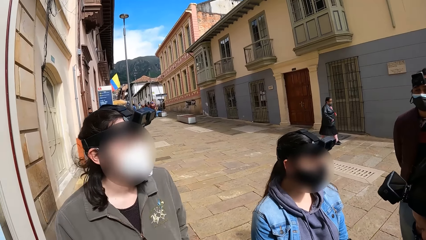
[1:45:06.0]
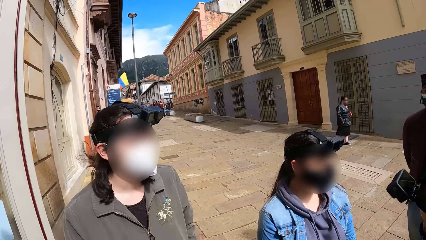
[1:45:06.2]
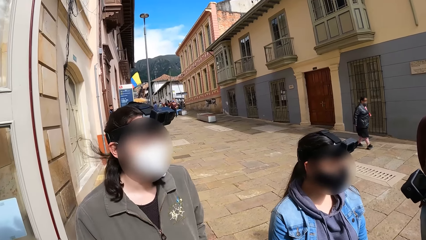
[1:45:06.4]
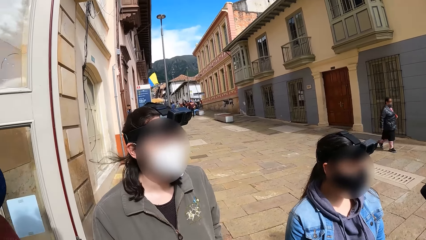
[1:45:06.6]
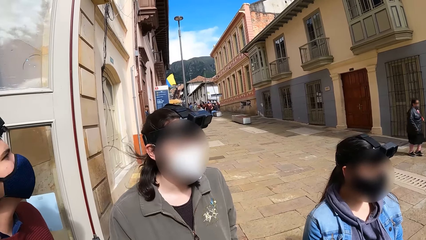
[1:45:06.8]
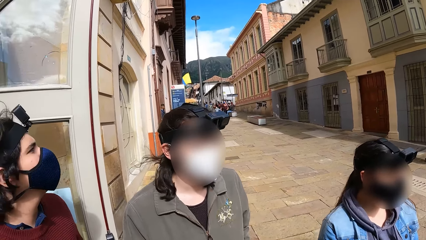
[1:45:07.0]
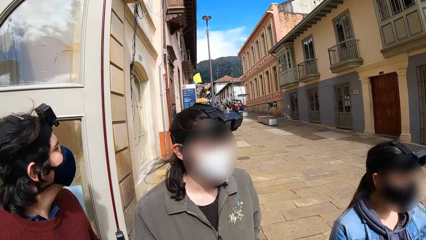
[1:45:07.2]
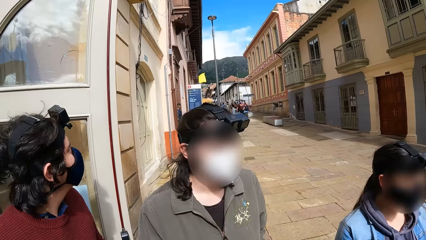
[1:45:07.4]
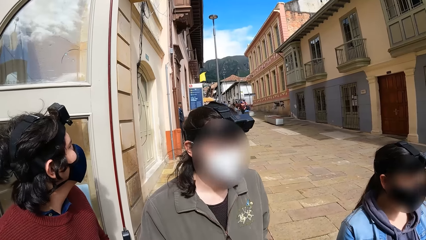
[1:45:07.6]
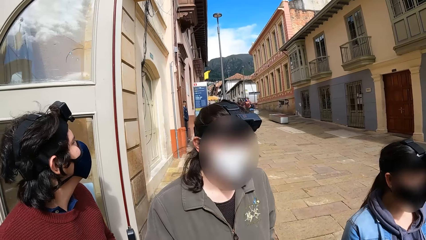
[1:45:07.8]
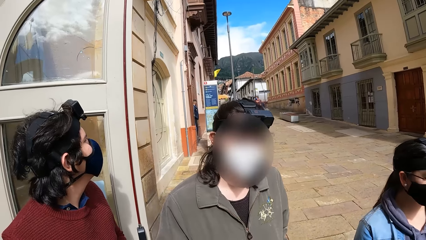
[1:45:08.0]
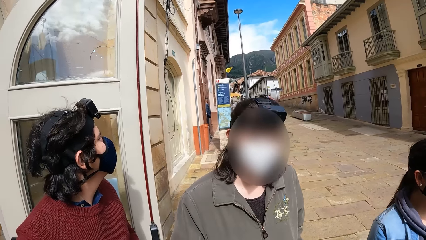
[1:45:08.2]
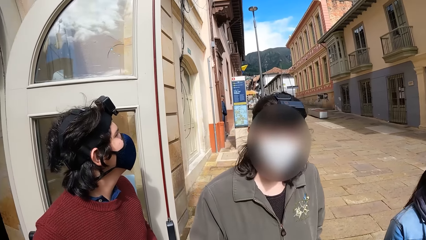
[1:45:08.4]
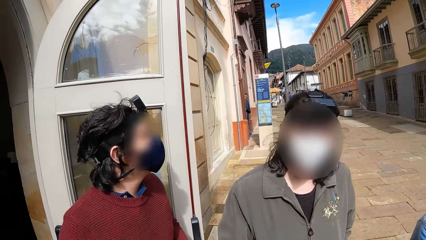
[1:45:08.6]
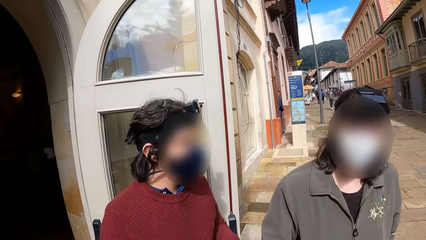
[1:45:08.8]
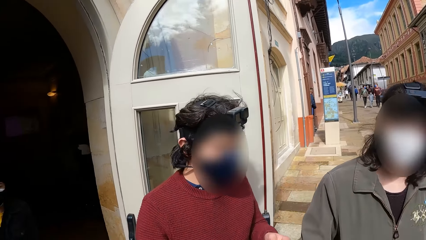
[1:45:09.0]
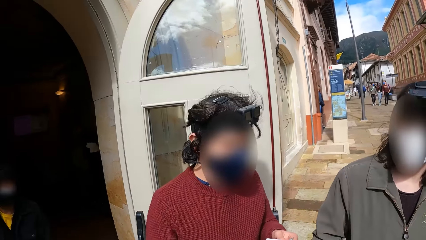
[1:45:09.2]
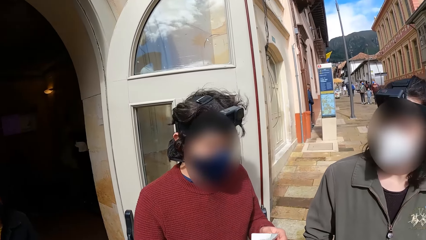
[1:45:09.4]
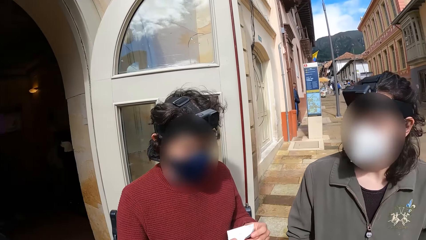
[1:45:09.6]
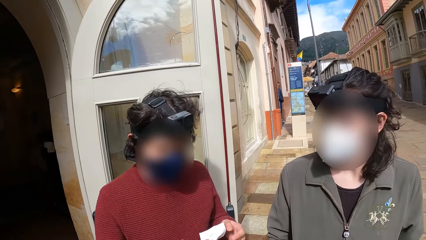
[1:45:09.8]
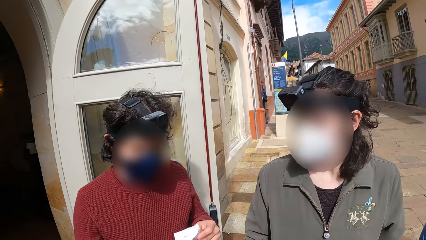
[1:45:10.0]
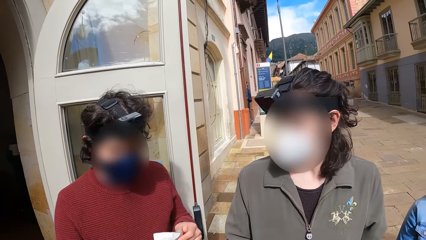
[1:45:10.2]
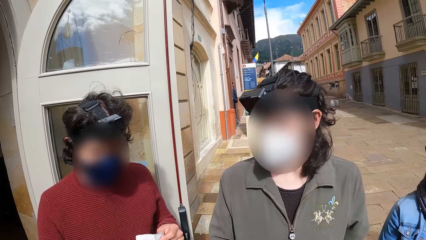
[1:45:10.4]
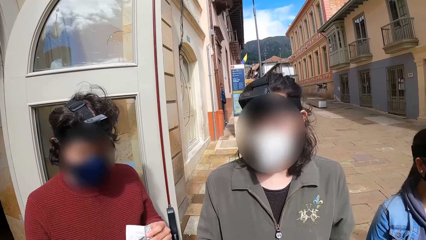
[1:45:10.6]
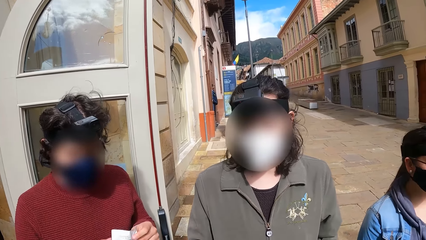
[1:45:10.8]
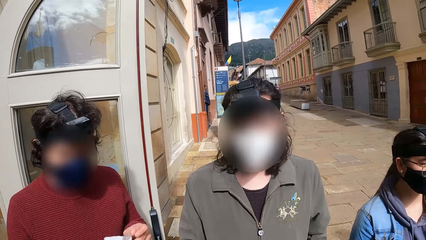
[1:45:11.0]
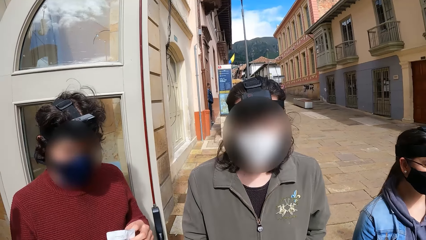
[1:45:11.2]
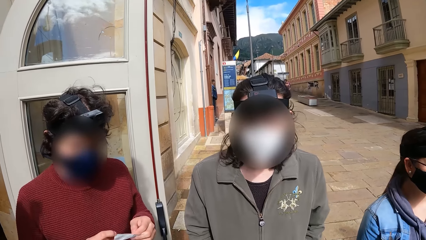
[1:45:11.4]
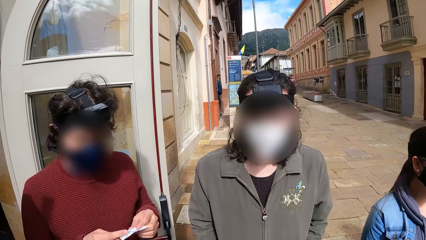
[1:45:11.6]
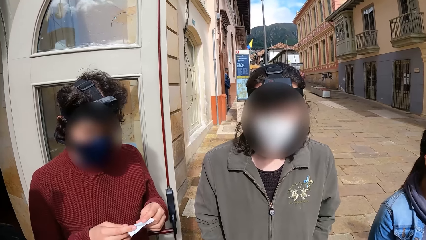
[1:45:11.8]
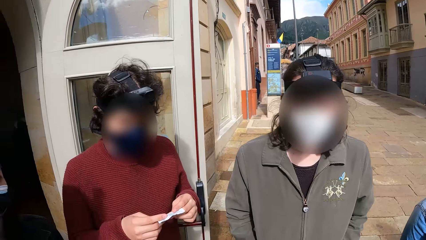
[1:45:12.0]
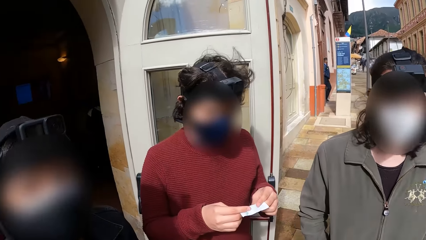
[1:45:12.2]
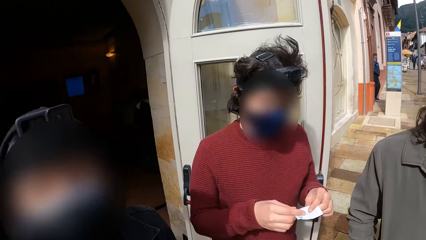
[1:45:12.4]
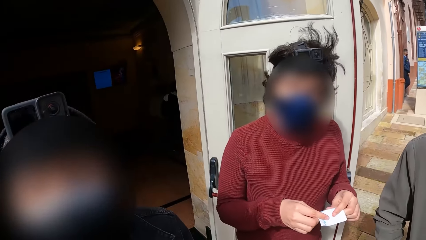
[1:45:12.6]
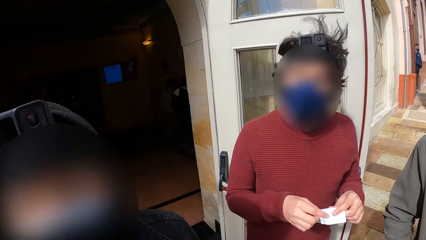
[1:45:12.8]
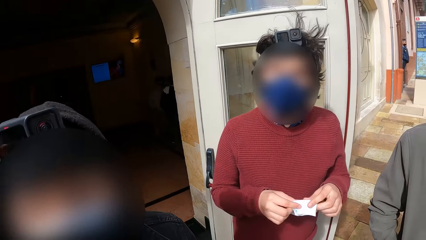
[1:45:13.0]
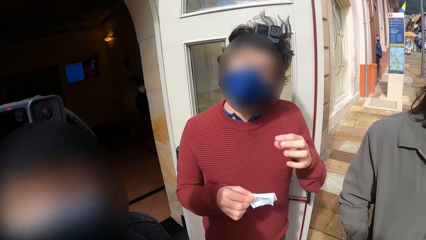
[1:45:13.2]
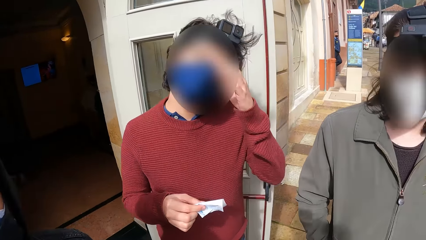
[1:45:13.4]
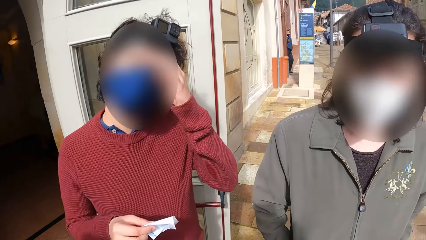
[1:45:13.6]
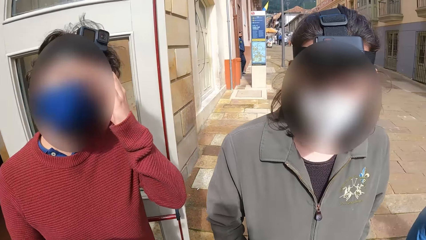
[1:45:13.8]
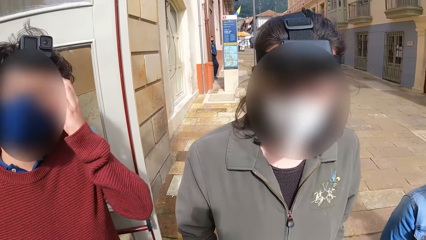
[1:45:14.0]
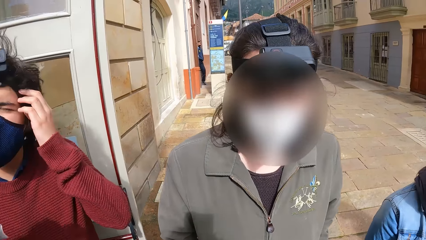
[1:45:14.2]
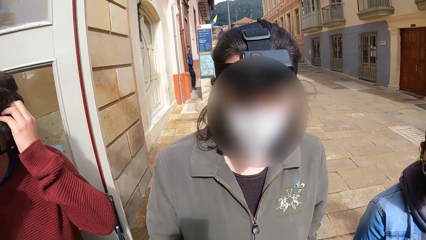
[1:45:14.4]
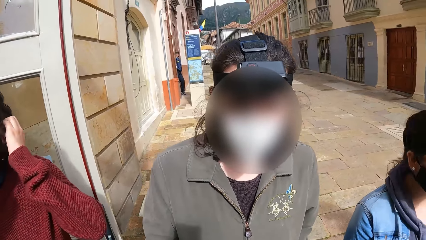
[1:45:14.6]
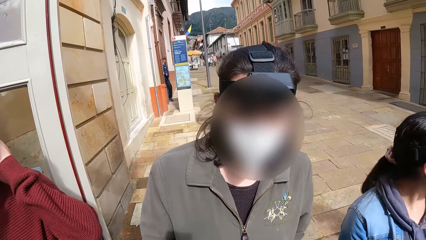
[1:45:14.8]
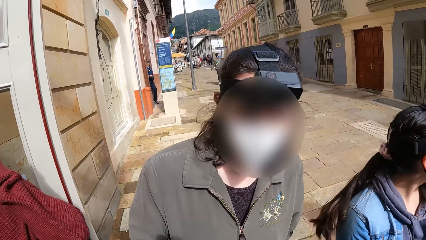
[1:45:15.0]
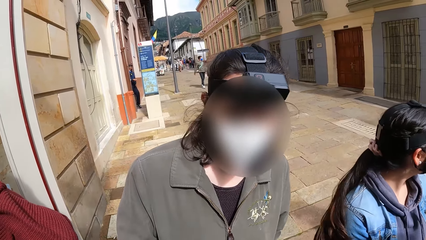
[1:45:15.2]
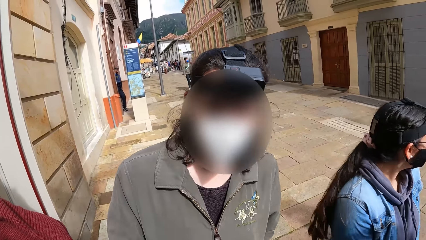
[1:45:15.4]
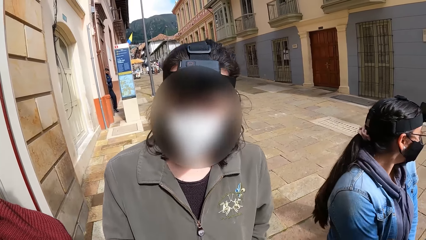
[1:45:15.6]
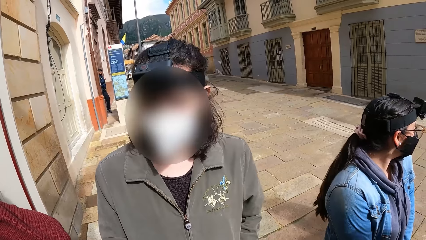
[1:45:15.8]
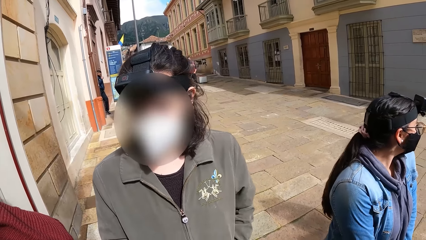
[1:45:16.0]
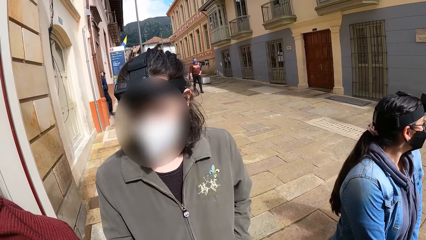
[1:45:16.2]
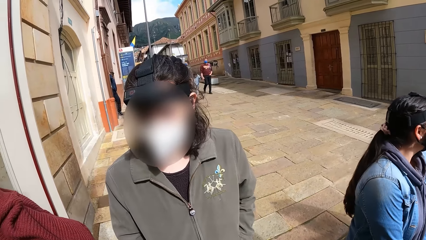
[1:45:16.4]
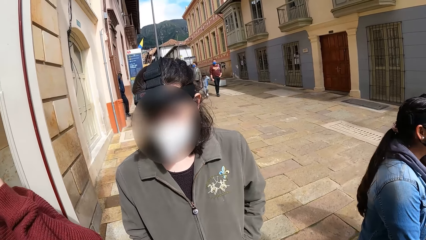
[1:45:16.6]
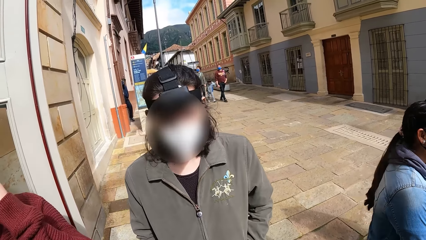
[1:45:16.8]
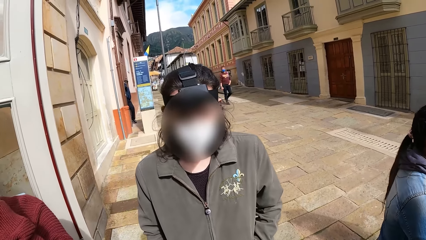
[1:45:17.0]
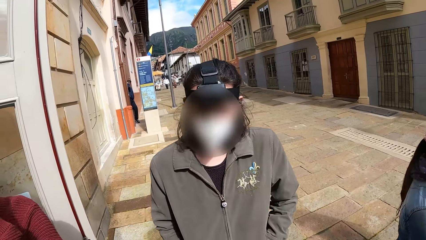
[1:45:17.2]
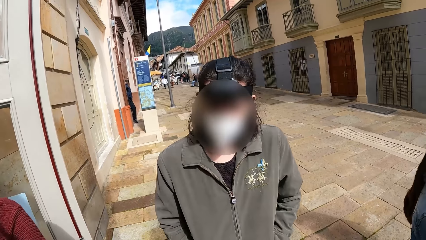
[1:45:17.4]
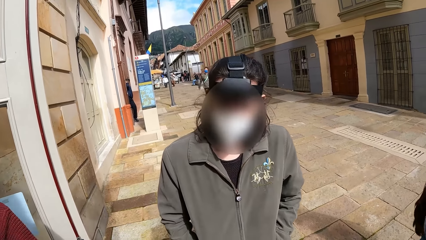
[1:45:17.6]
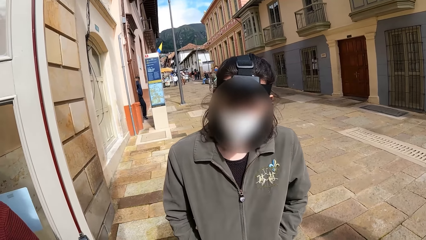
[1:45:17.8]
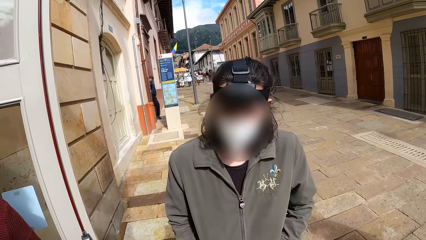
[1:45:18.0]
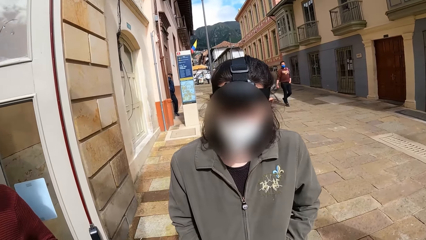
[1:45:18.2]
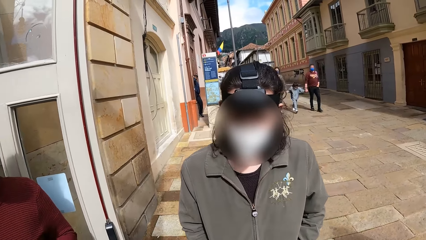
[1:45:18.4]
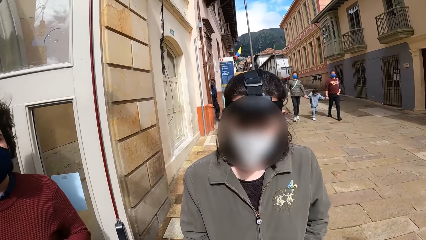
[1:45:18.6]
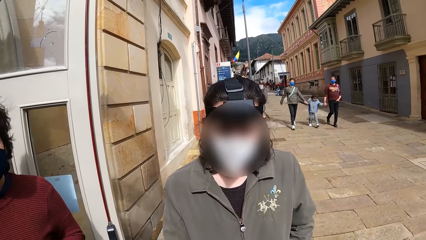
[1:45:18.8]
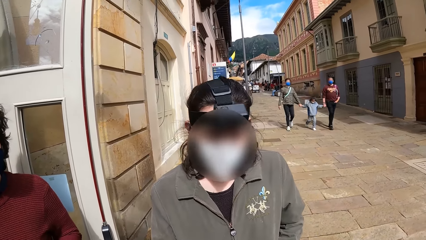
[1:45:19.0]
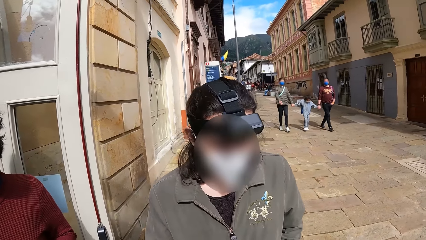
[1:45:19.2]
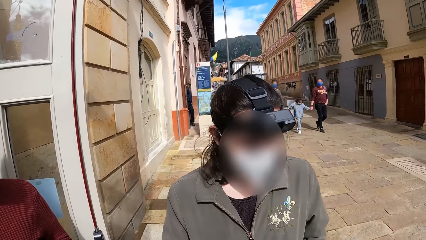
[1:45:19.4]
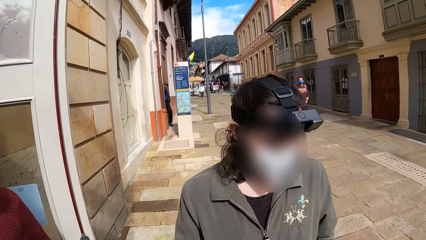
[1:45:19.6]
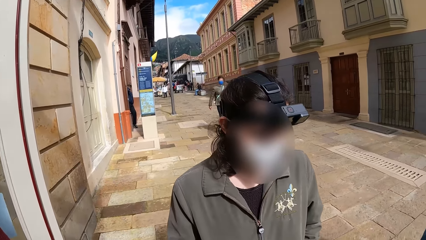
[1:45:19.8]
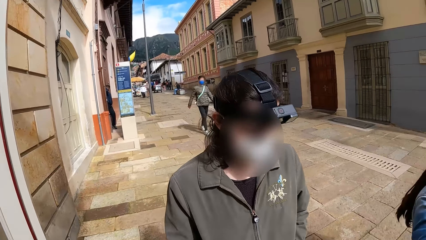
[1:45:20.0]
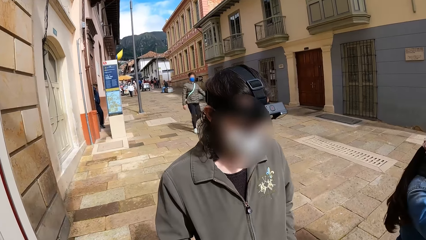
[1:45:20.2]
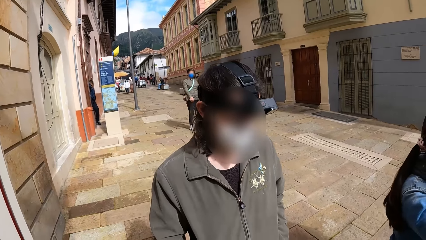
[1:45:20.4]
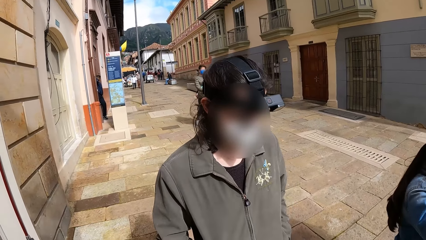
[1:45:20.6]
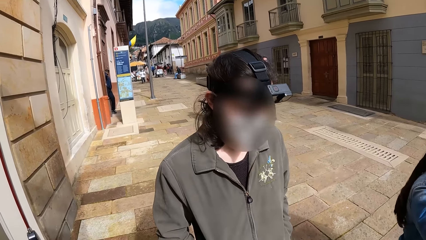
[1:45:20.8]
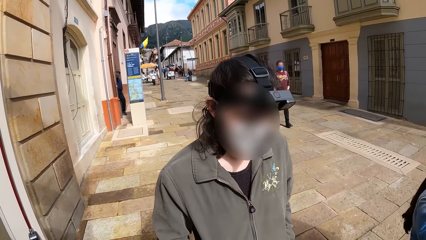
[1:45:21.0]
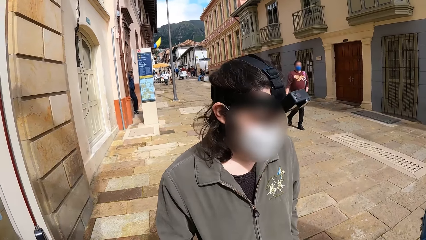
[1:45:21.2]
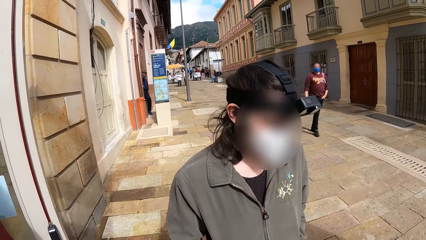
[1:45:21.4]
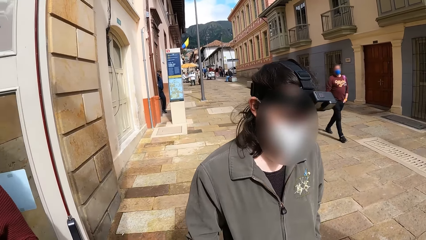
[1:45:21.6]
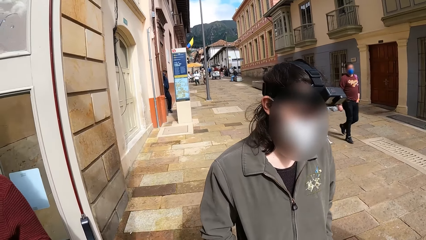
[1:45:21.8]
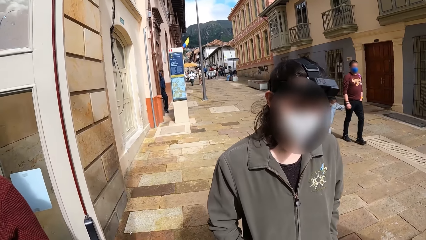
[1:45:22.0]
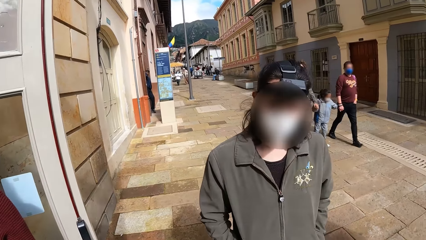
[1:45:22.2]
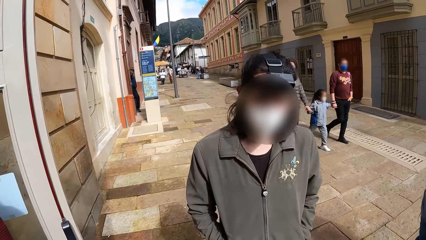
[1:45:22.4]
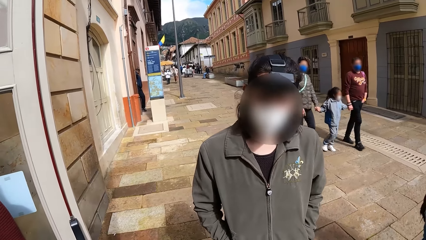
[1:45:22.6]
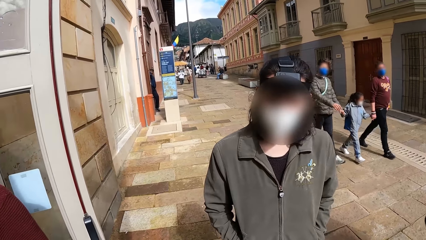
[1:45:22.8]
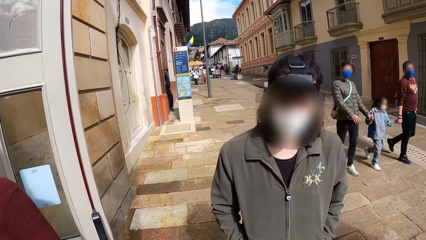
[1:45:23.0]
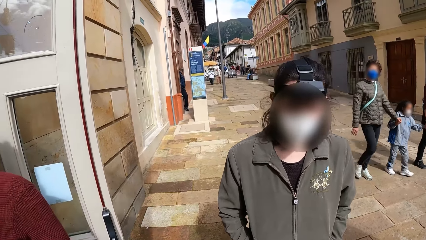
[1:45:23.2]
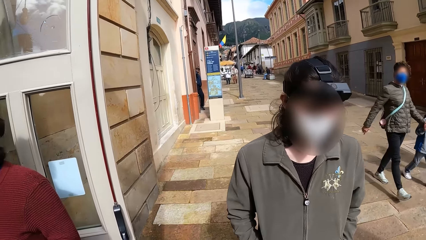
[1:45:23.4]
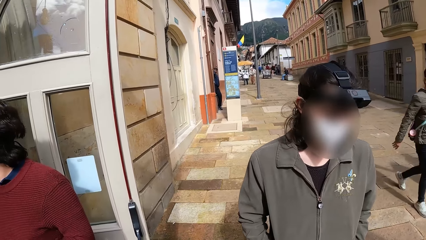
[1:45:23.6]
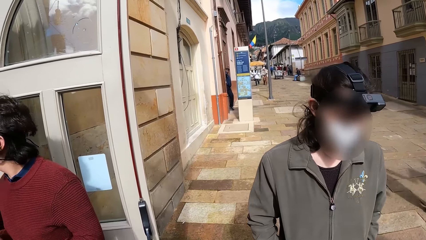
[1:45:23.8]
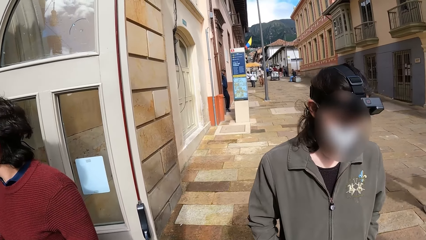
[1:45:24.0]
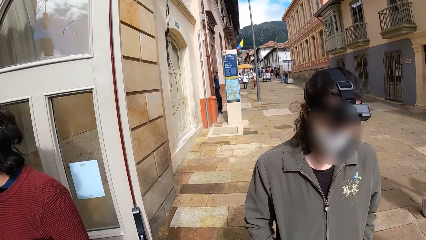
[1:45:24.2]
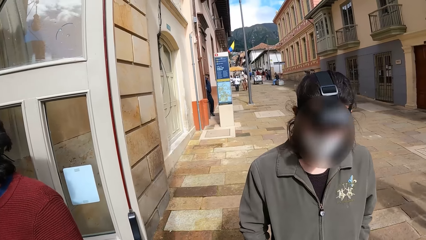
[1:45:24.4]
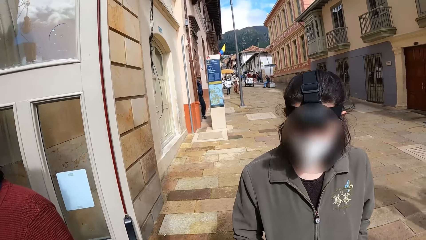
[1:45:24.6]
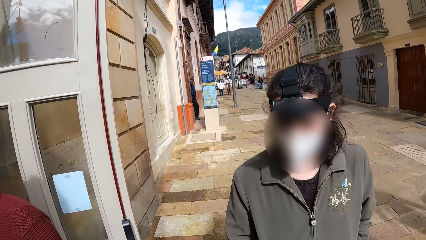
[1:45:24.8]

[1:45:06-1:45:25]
A man straightens a paper with his hands. Another man converses with the camera wearer. The first man touches his hair with his left hand. The camera wearer converses with another man.
